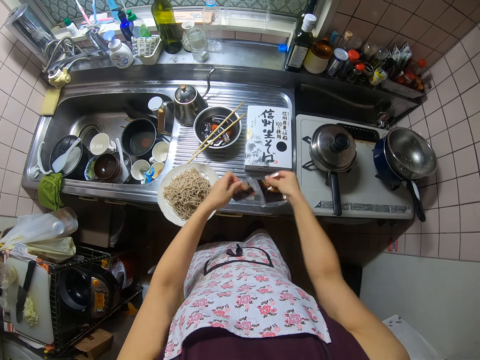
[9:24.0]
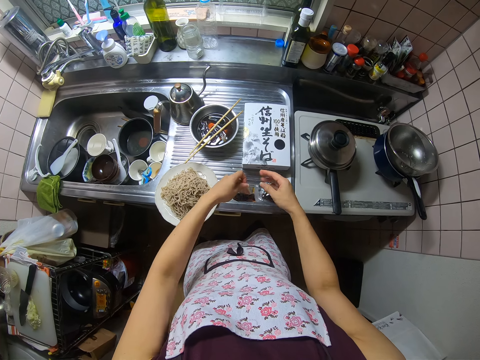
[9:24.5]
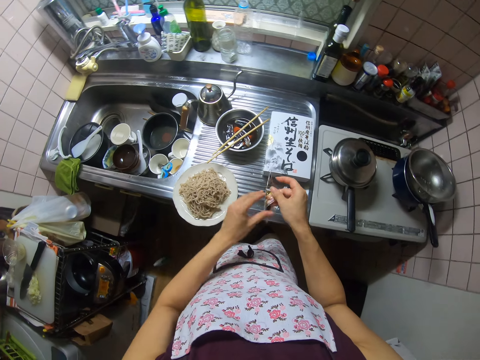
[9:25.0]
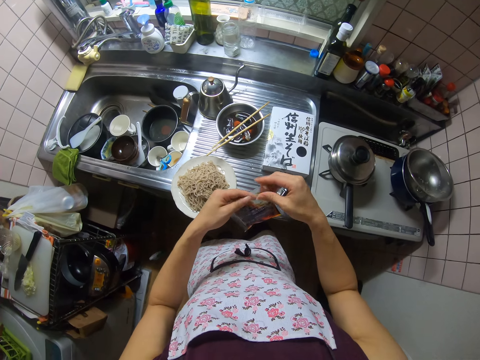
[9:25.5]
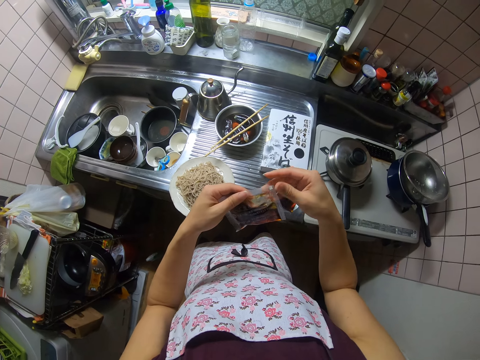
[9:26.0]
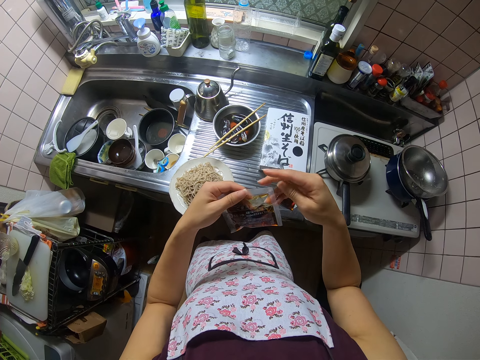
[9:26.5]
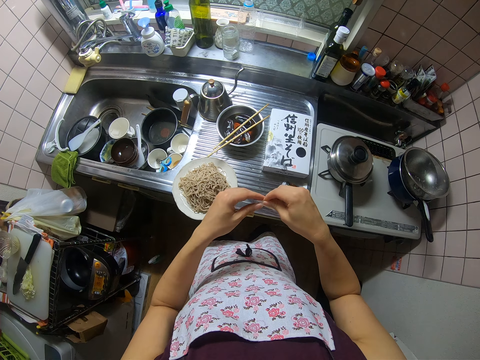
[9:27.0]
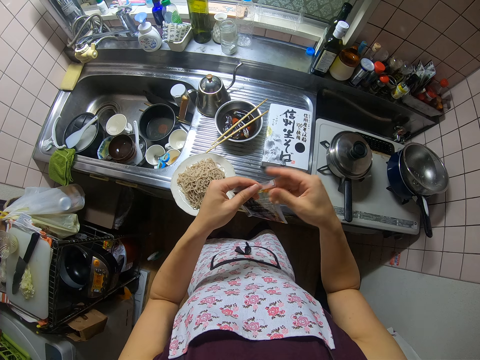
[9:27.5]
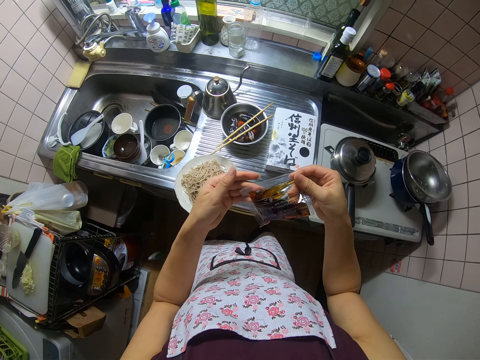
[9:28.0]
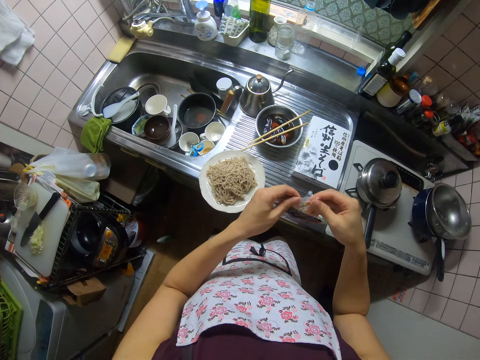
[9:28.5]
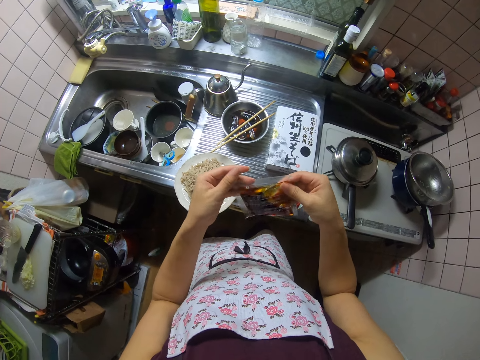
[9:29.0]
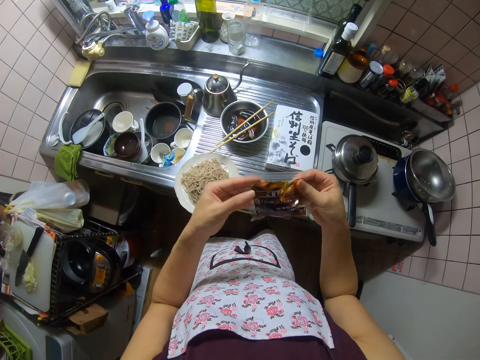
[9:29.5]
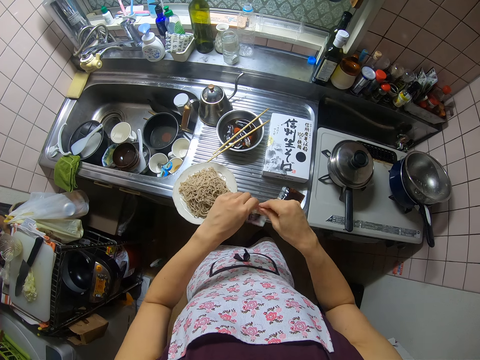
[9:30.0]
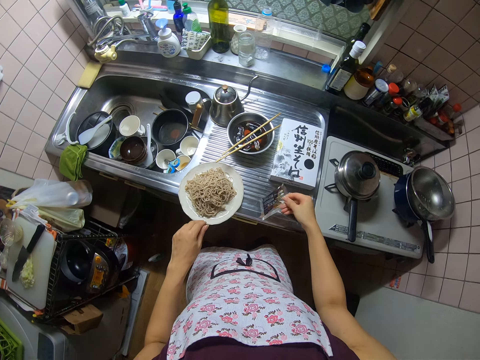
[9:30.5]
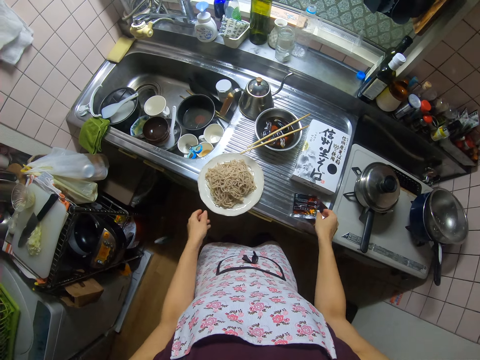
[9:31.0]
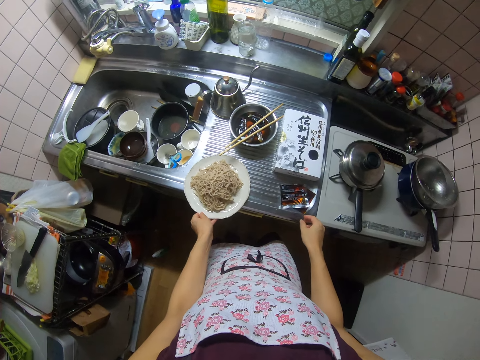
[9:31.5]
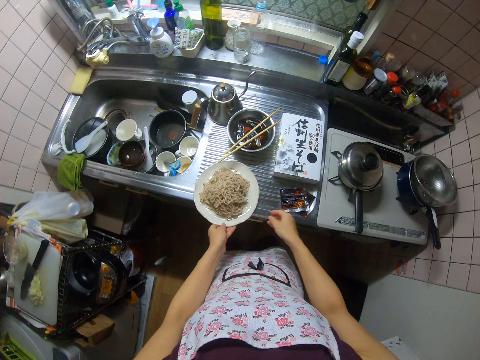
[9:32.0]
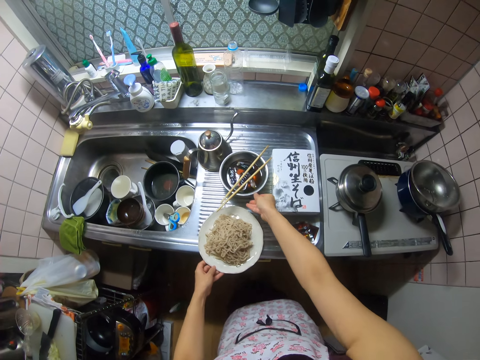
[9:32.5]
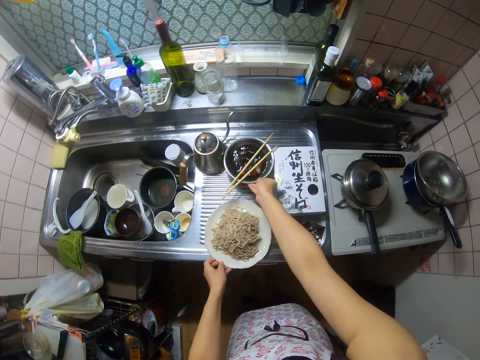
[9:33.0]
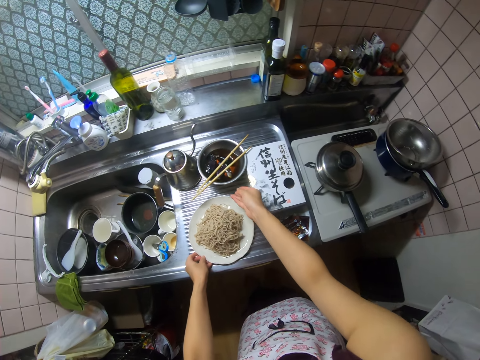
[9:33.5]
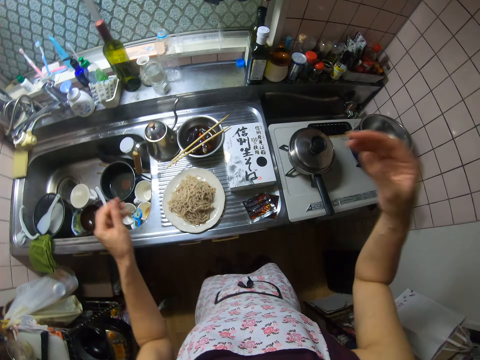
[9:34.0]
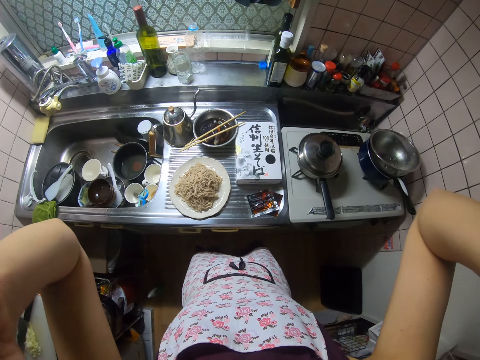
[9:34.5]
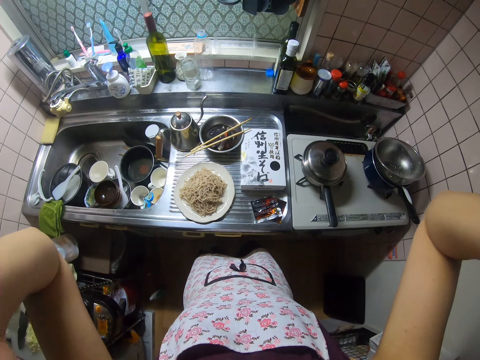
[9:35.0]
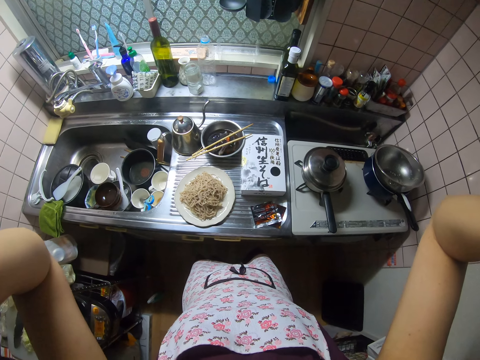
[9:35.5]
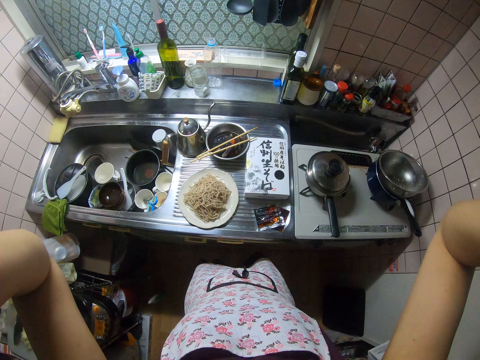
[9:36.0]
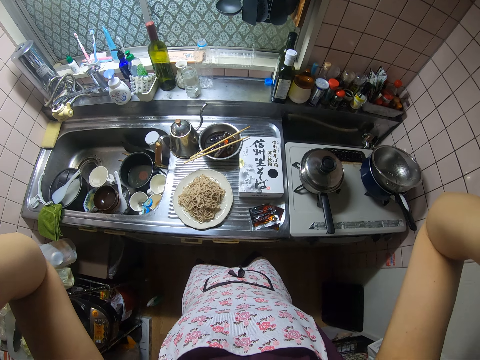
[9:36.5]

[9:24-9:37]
The camera wearer drops one of the sachets of sauce on the sink. She checks the sachet of sauce in her hand. She holds the sachet with hands. She drops the sachet of sauce on the sink. She moves a plate of spaghetti on the sink. She moves a bowl of liquid with chopsticks on the sink. She lifts hands up. She looks around the kitchen.
